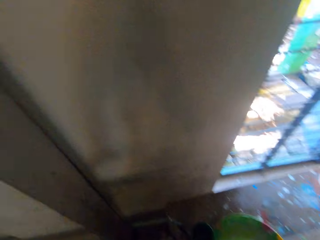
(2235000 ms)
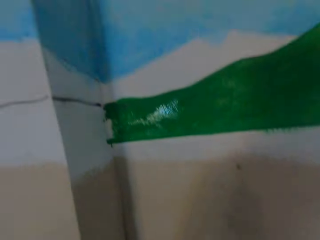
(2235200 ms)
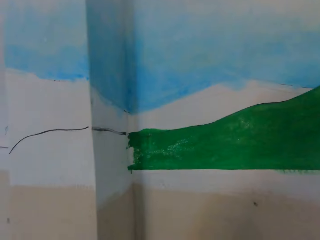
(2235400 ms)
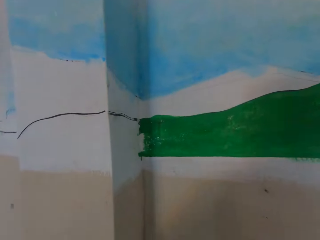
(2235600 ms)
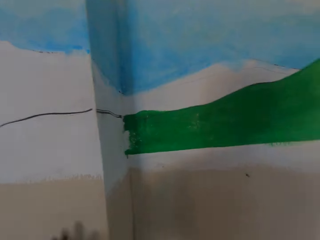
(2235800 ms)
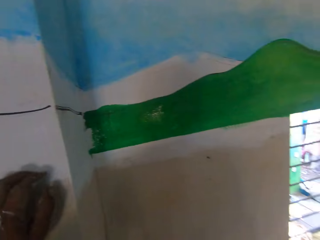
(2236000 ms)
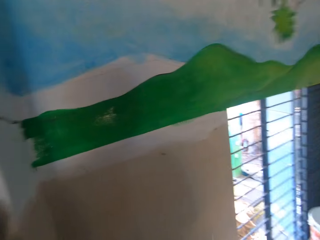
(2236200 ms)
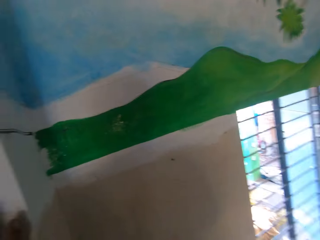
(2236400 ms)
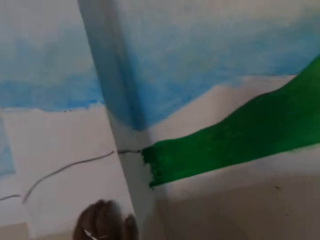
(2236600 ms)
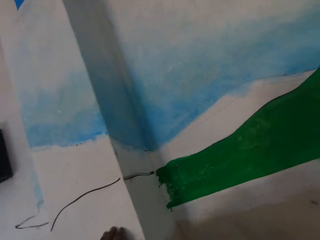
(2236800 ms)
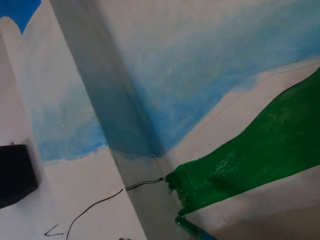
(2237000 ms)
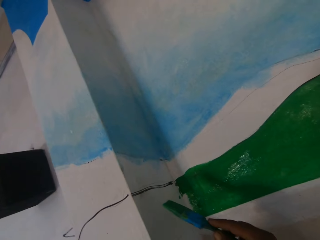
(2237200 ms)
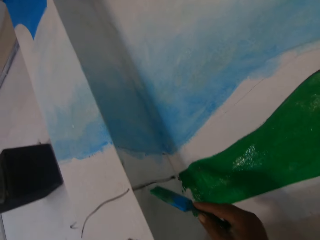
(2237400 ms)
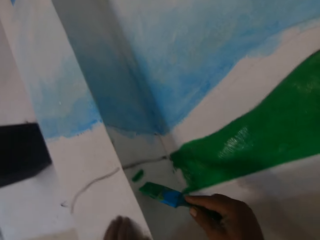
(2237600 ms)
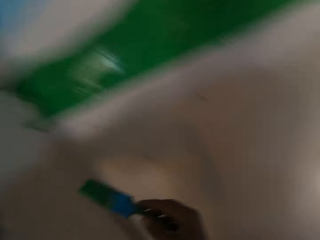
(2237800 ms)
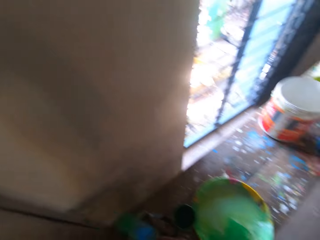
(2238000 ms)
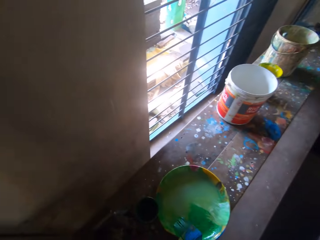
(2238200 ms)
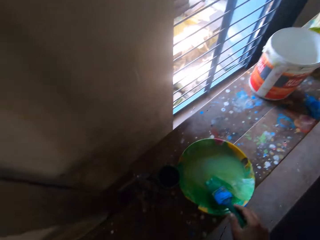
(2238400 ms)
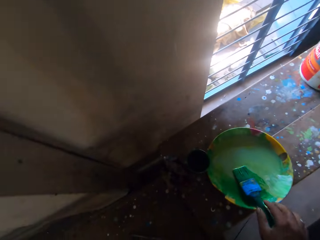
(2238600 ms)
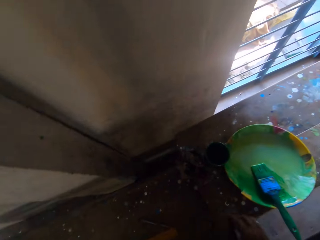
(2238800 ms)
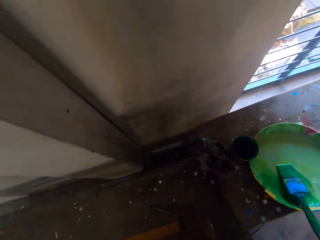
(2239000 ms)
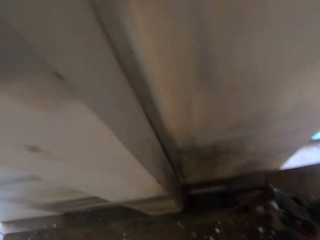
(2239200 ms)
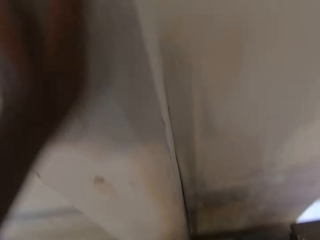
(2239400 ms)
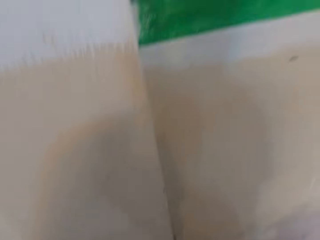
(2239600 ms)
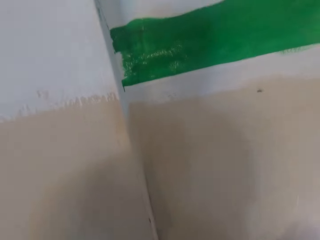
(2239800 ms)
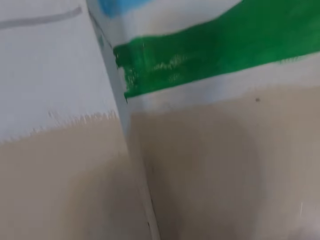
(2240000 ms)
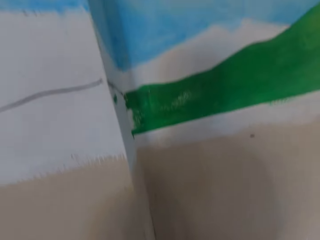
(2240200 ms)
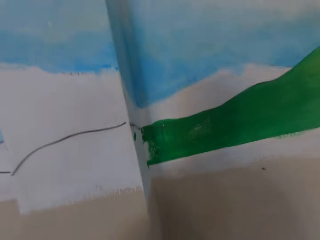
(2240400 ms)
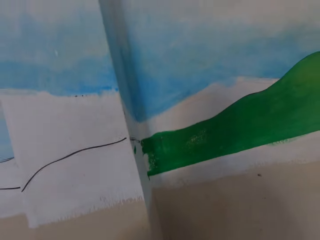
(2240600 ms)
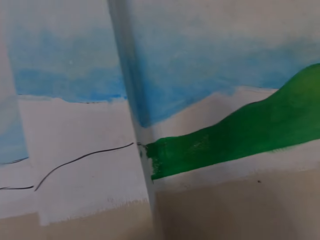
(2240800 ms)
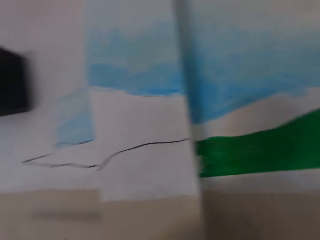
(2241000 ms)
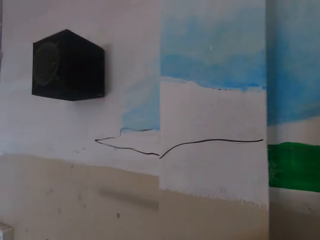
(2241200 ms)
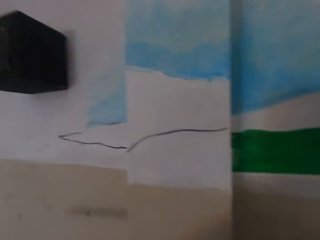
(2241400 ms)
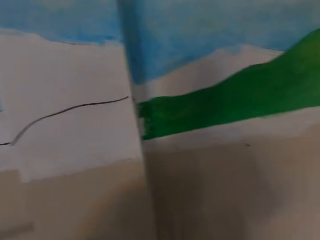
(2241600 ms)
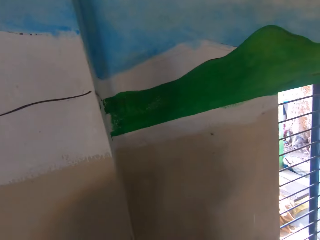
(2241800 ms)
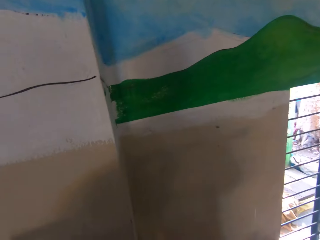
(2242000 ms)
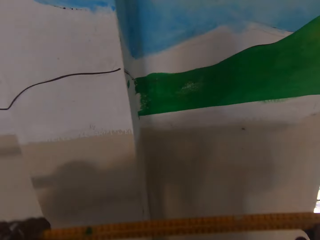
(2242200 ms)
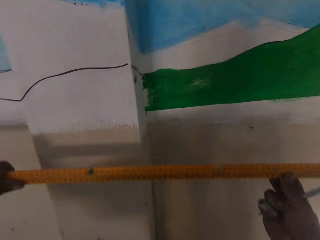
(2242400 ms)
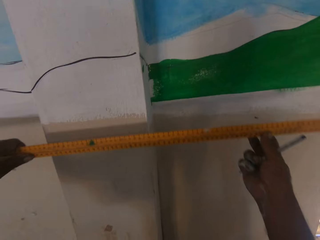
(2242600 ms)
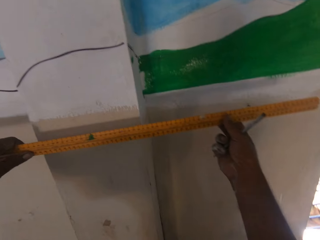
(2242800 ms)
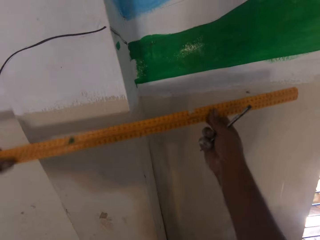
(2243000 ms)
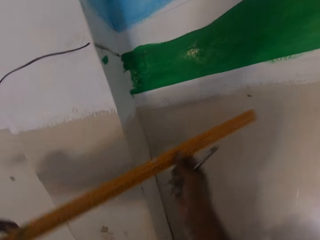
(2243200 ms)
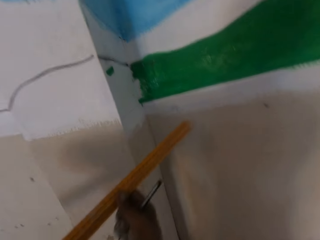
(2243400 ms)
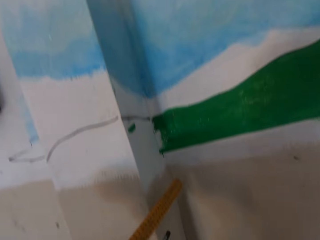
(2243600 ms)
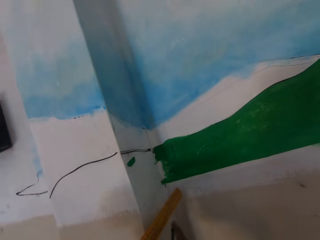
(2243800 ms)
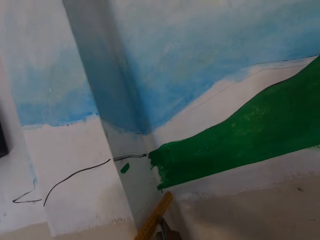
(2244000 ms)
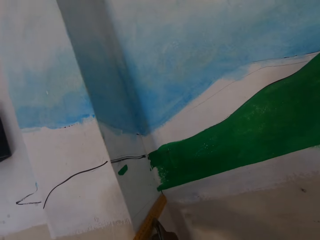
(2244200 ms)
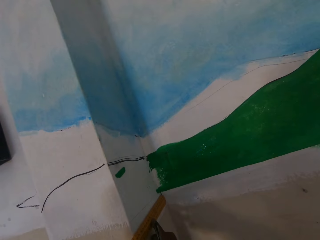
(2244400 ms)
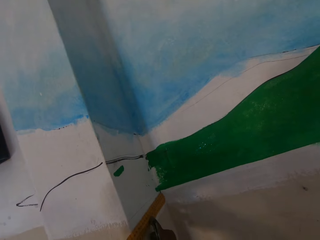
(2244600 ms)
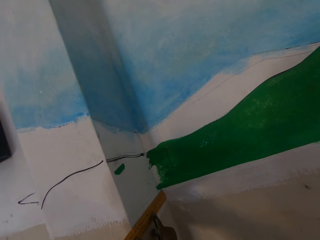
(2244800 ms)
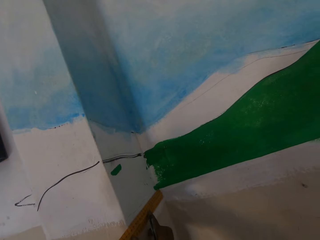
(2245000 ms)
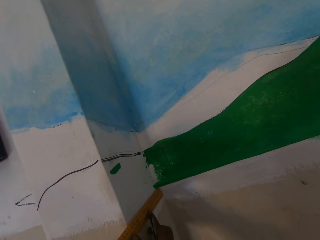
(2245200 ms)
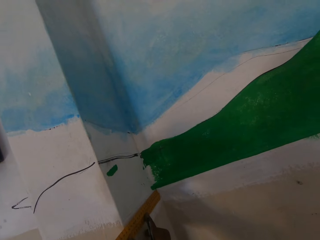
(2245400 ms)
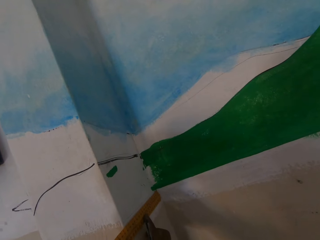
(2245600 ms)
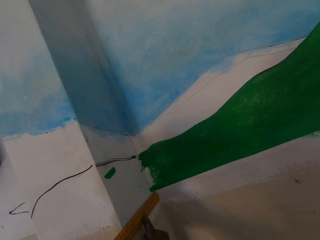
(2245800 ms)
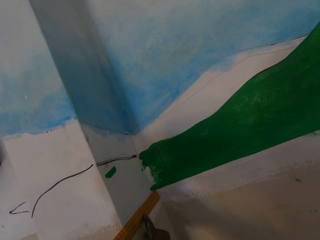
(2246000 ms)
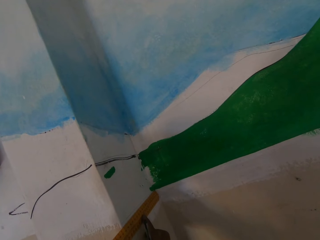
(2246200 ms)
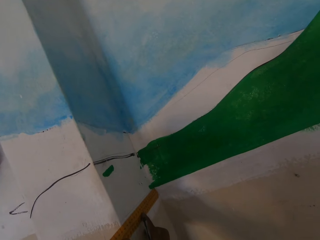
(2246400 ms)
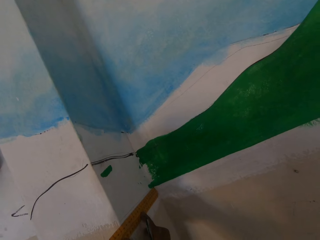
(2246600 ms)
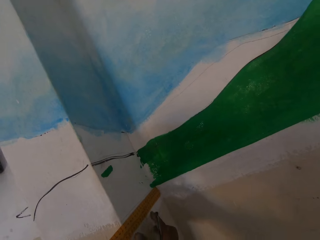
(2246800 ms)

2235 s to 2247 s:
The camera wearer drops the paintbrush in the plate with his right hand. He mixes the paint in the basin with the paintbrush. He climbs the bench. He paints the wall with the brush in his right hand. He mixes the paint in the plate on the bench with the paintbrush in his right hand. He drops the paintbrush in the basin. He picks up a pencil on the bench with his right hand. He measures the wall with a ruler. He places the ruler on the wall with his hands.

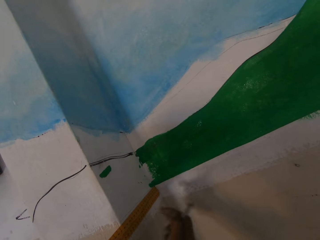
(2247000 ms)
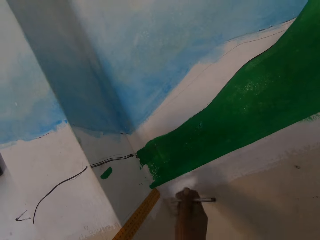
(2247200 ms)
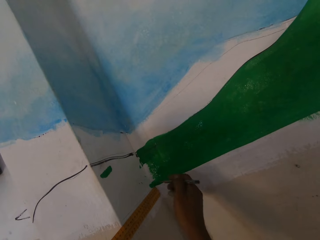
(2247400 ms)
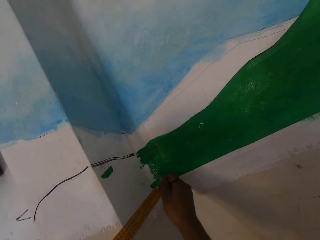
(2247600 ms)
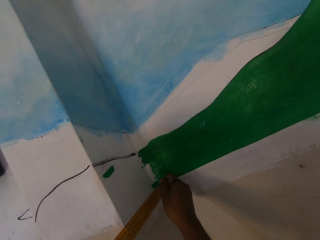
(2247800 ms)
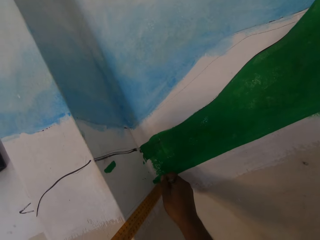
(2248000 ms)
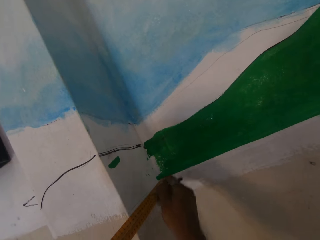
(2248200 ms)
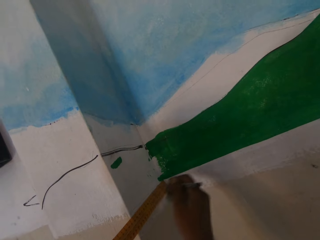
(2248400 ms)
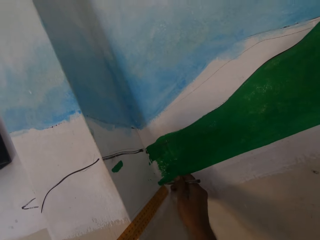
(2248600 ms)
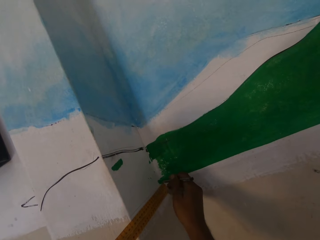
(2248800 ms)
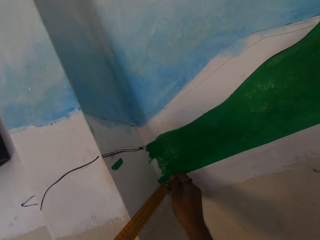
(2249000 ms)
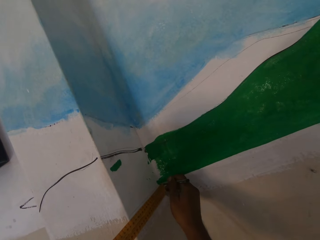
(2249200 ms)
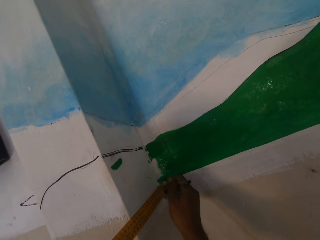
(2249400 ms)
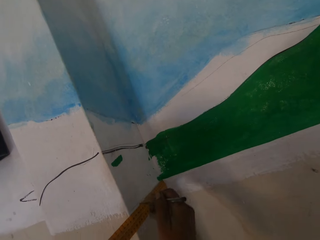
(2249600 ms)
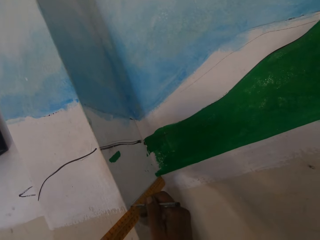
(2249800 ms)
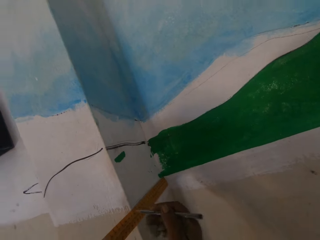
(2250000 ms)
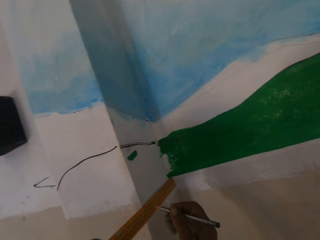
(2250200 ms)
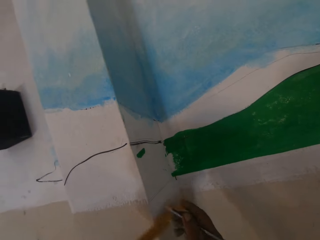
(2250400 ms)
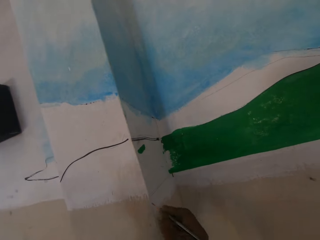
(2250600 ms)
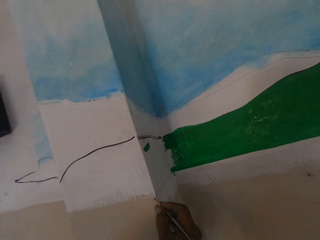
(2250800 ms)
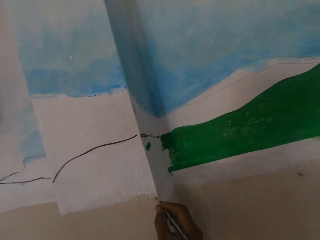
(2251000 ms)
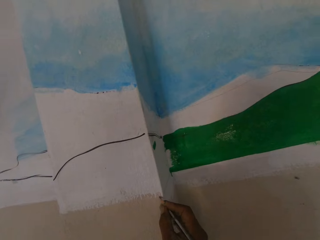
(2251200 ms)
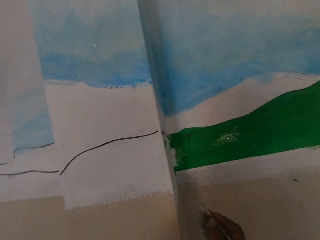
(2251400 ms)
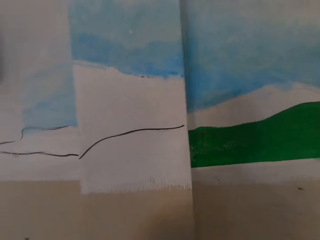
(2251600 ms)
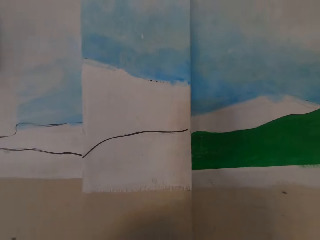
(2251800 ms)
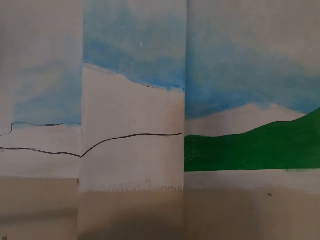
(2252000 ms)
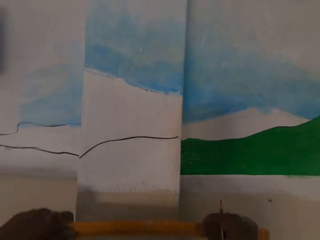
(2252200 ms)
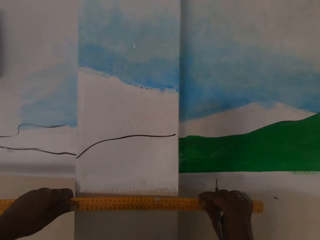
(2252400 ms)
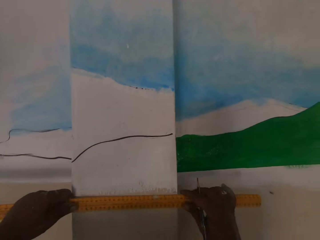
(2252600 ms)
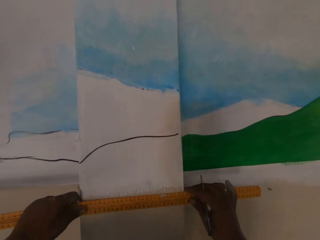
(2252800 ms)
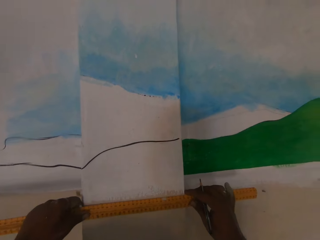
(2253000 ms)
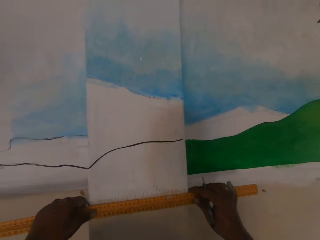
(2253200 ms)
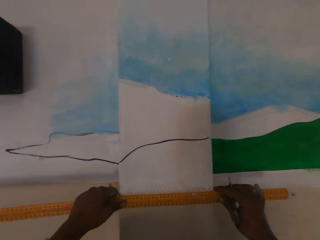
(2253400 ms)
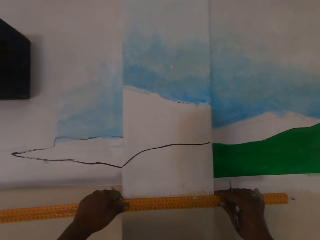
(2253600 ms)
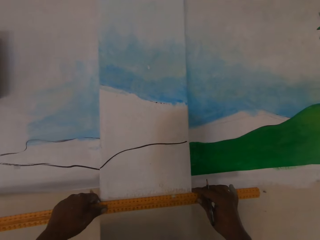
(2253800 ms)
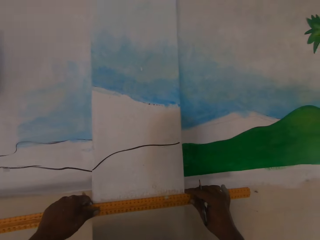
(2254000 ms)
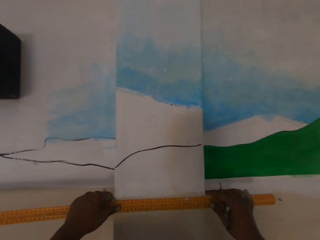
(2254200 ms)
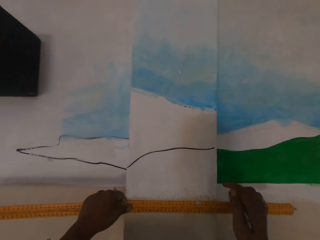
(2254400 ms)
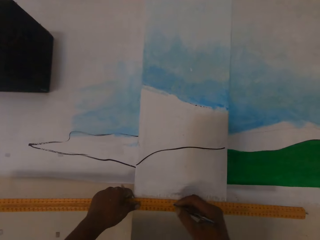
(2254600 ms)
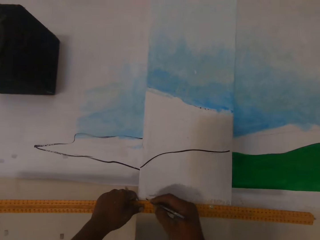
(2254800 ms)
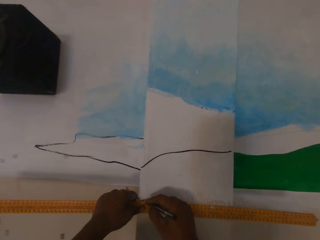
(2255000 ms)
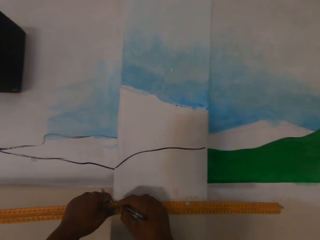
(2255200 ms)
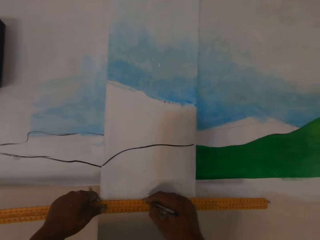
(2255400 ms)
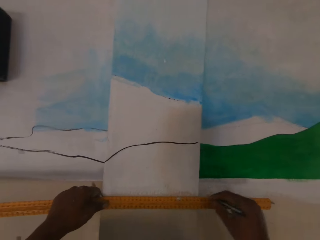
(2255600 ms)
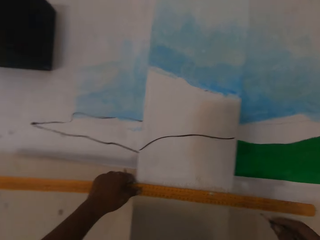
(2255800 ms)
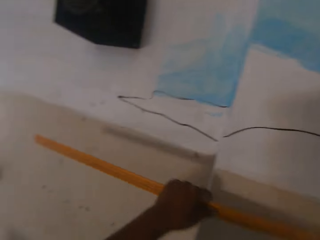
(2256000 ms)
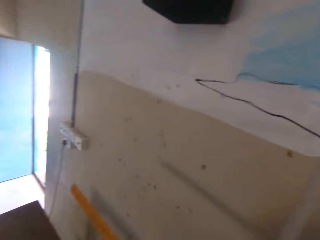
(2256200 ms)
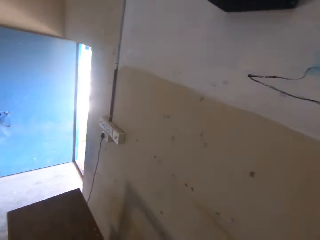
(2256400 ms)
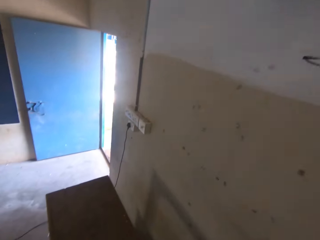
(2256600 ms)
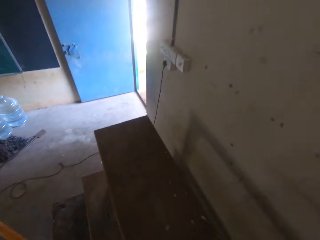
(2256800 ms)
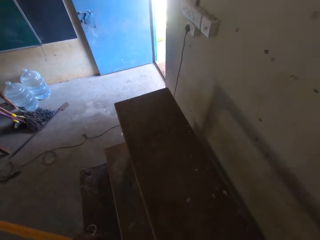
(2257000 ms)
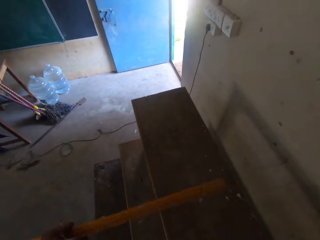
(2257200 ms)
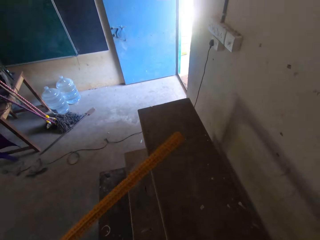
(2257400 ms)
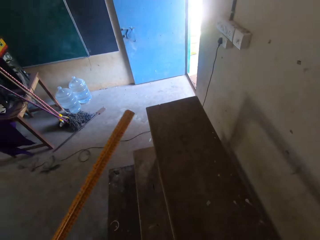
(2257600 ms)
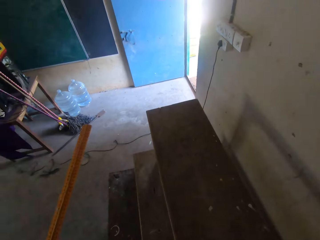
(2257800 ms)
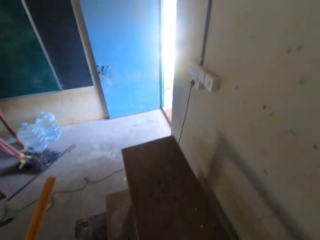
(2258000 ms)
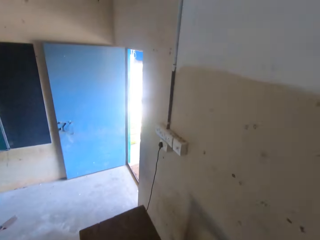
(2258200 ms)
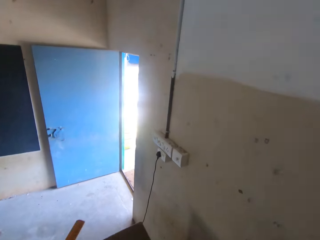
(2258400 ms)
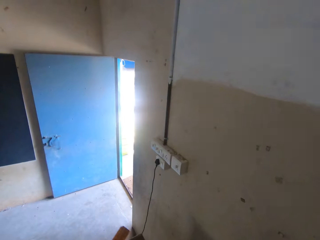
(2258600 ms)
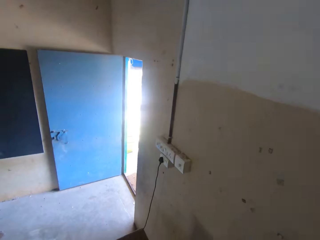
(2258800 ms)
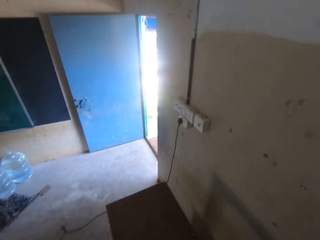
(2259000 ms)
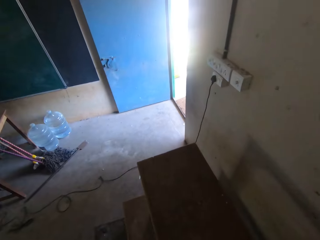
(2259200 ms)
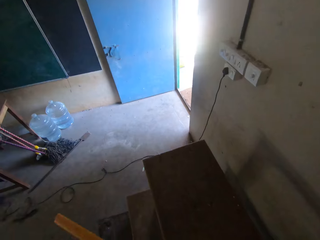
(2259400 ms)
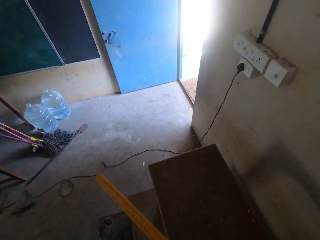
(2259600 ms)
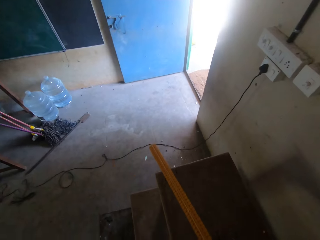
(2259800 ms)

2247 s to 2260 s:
The camera wearer marks the wall with a pencil in his right hand. He draws a line on the wall with the pencil. He puts a mark on the wall with the pencil. He places the ruler on the wall with his hands. He measures the wall with the ruler. He marks the wall with the pencil in his right hand. He draws a line on the wall with the pencil. He steps down the bench.
